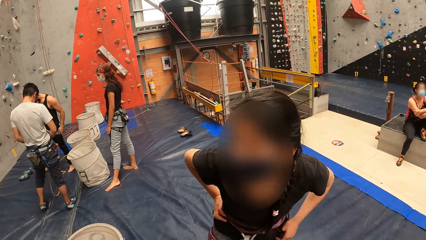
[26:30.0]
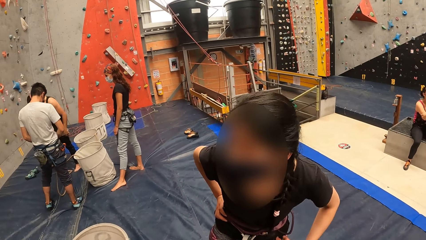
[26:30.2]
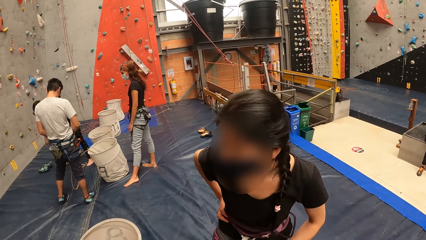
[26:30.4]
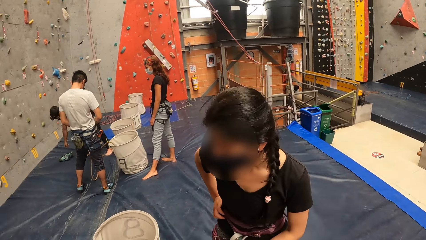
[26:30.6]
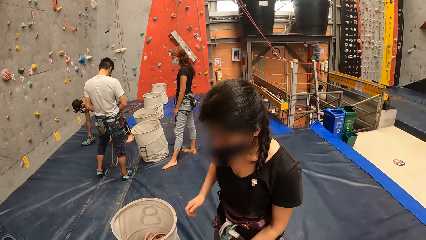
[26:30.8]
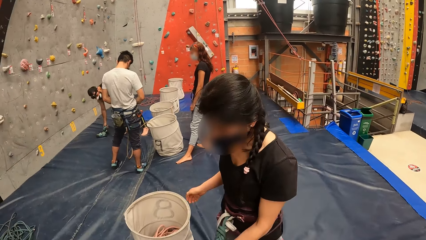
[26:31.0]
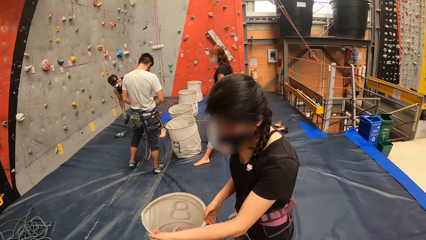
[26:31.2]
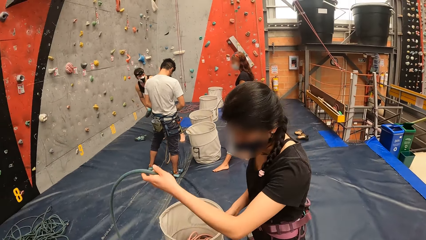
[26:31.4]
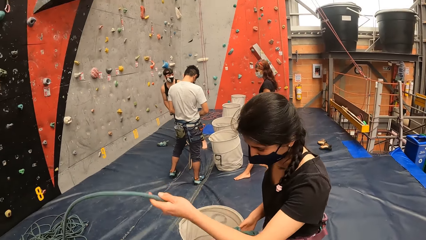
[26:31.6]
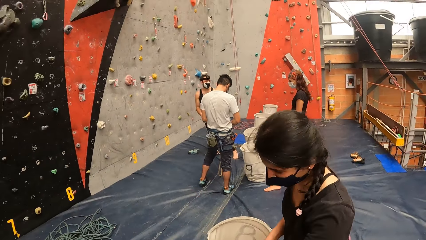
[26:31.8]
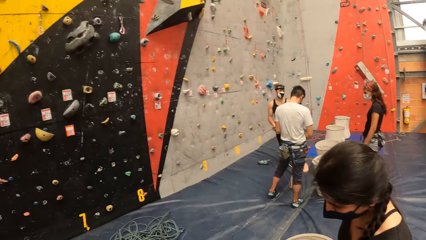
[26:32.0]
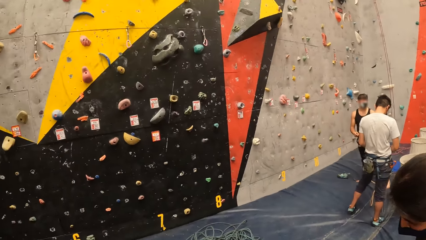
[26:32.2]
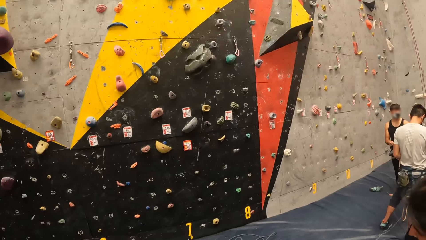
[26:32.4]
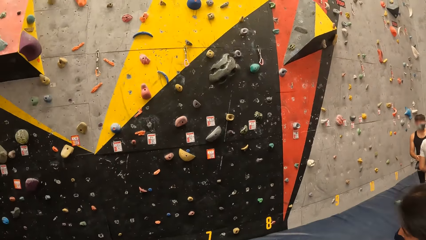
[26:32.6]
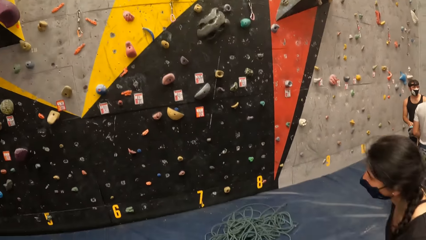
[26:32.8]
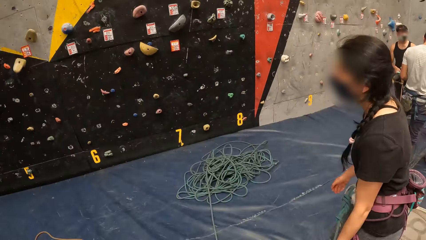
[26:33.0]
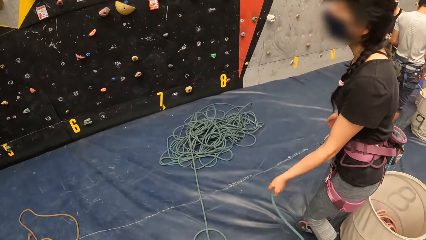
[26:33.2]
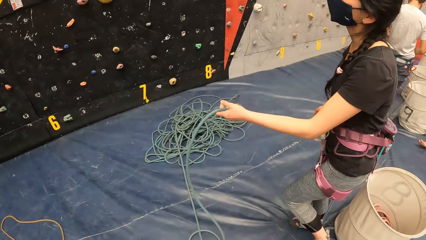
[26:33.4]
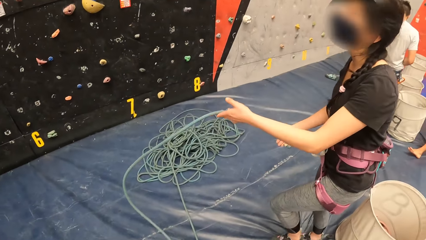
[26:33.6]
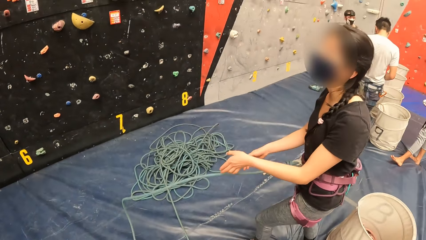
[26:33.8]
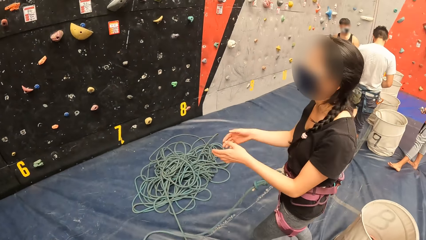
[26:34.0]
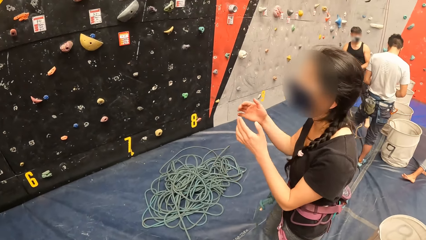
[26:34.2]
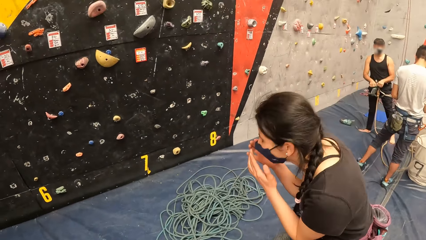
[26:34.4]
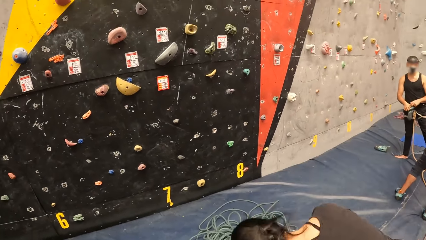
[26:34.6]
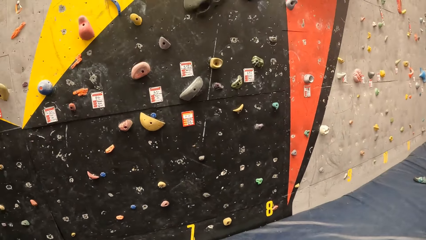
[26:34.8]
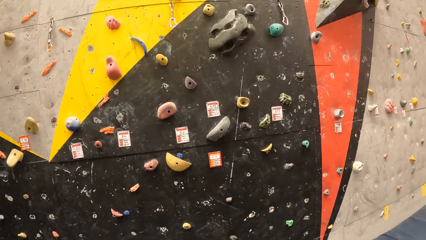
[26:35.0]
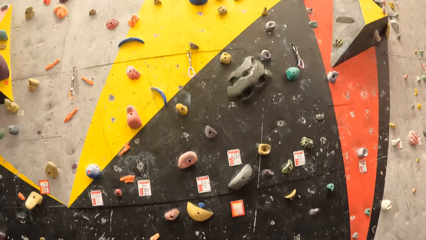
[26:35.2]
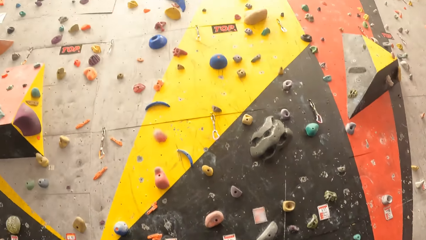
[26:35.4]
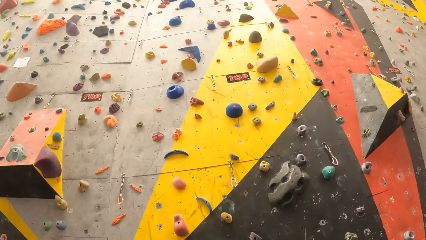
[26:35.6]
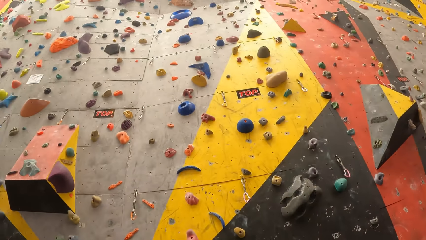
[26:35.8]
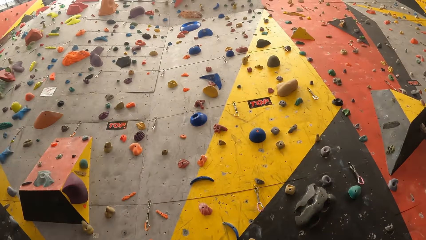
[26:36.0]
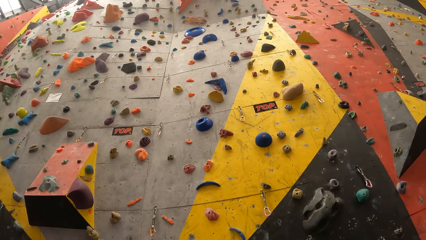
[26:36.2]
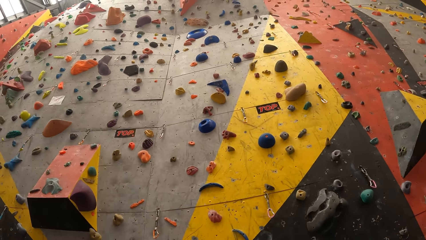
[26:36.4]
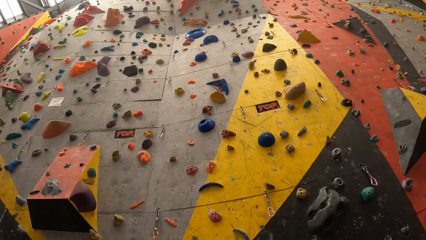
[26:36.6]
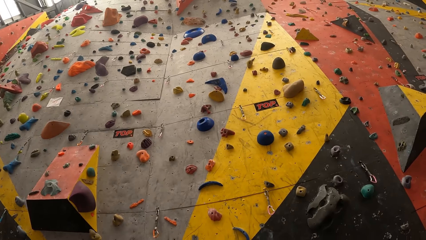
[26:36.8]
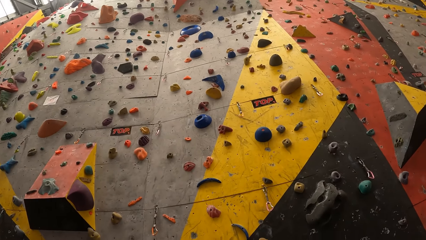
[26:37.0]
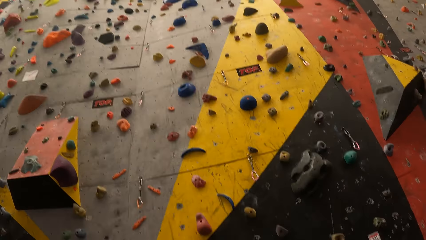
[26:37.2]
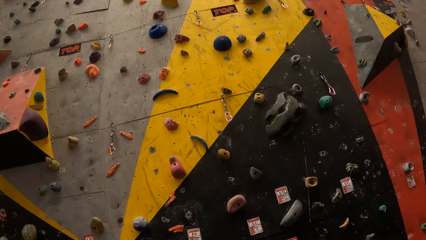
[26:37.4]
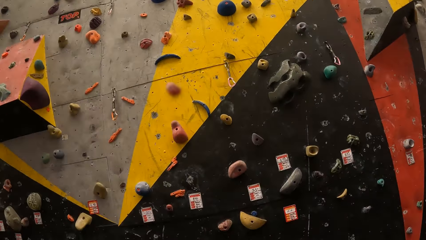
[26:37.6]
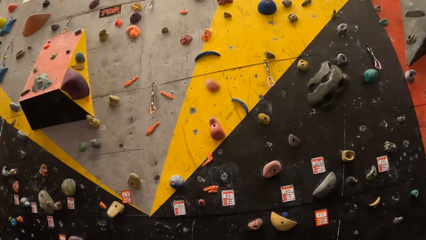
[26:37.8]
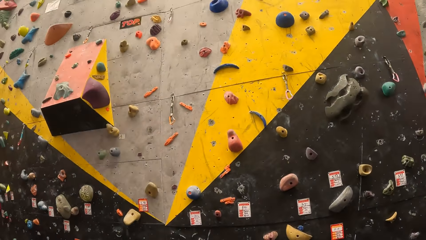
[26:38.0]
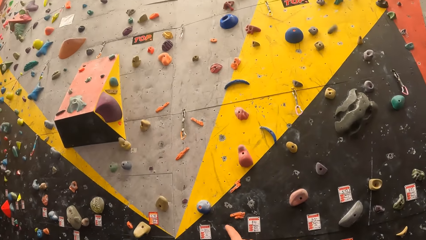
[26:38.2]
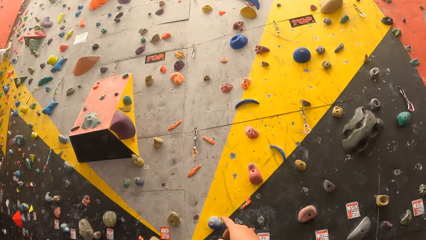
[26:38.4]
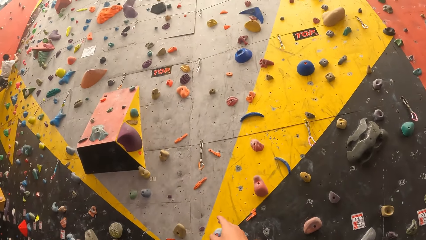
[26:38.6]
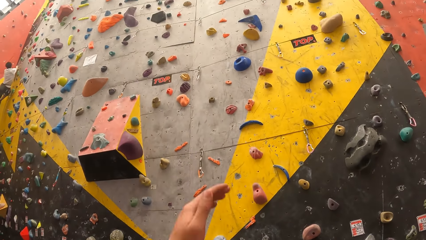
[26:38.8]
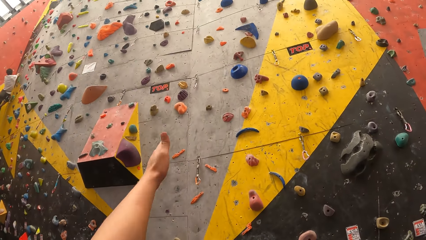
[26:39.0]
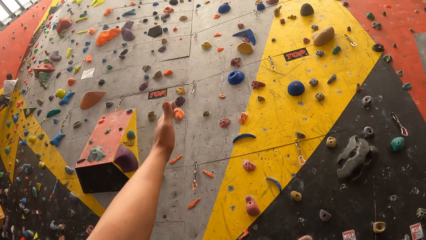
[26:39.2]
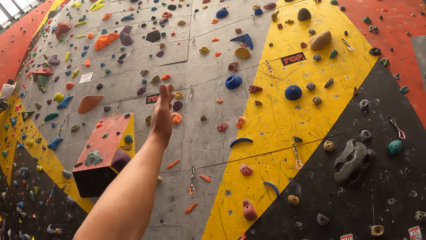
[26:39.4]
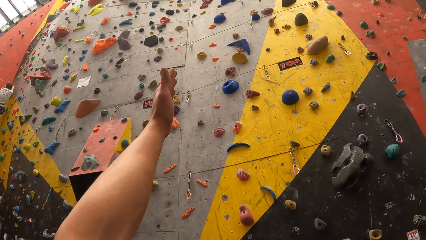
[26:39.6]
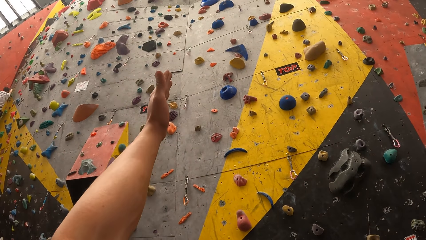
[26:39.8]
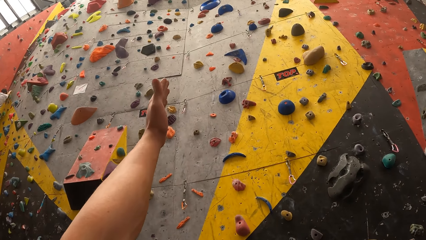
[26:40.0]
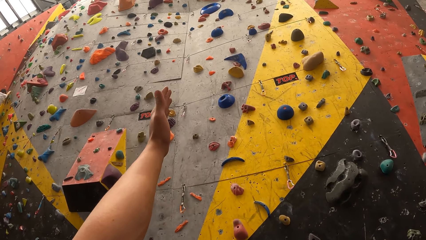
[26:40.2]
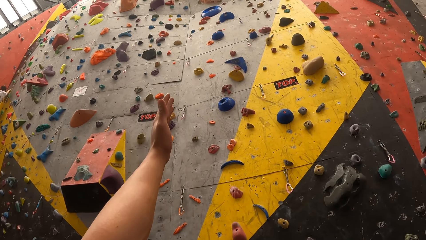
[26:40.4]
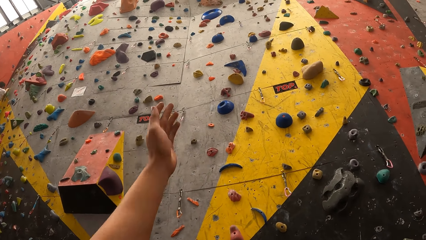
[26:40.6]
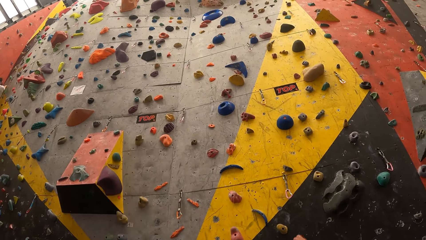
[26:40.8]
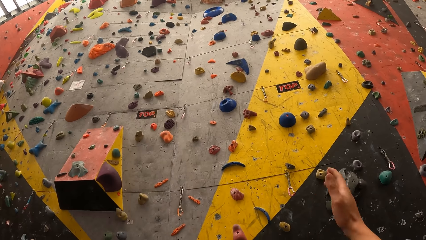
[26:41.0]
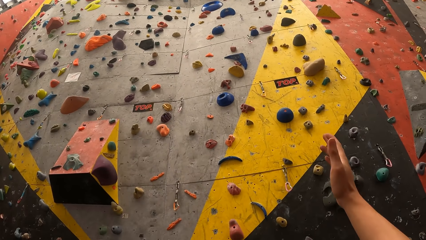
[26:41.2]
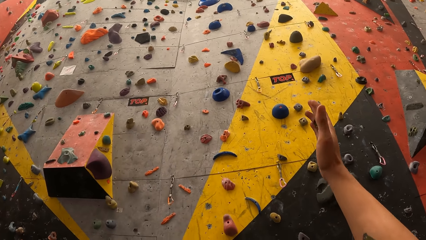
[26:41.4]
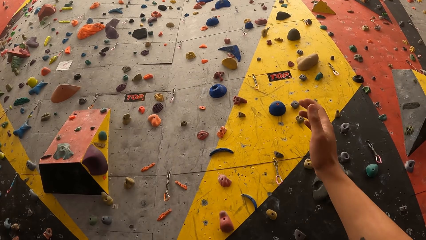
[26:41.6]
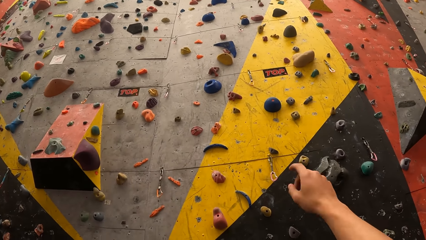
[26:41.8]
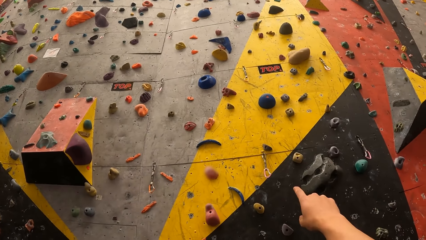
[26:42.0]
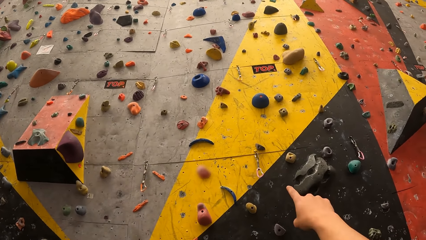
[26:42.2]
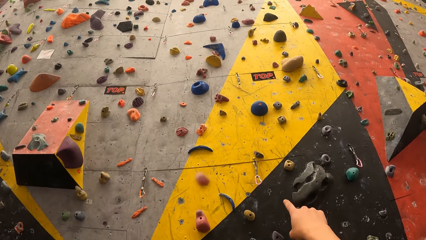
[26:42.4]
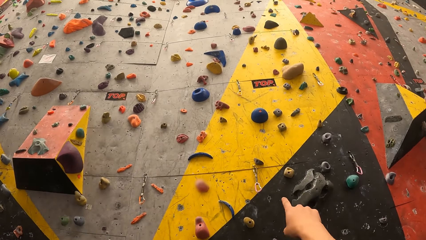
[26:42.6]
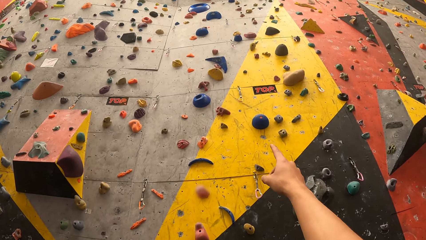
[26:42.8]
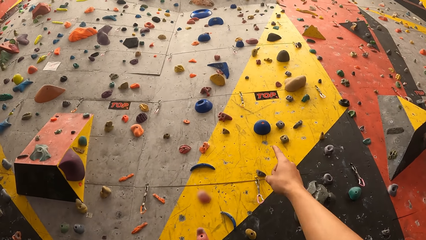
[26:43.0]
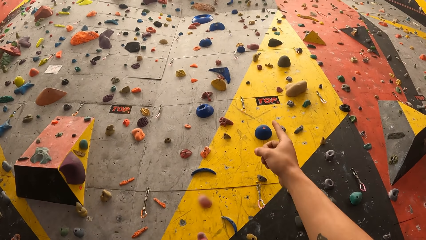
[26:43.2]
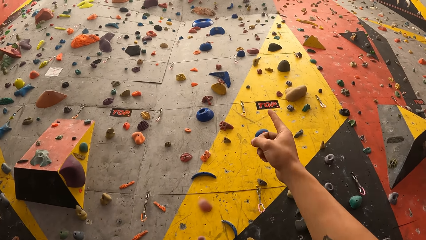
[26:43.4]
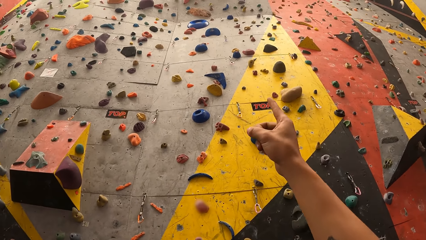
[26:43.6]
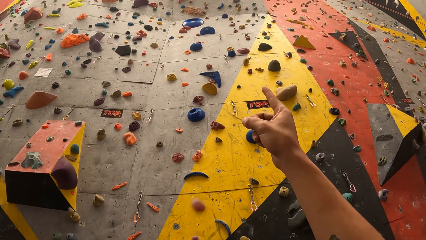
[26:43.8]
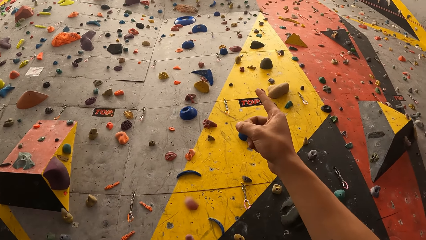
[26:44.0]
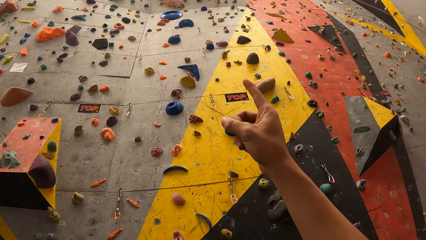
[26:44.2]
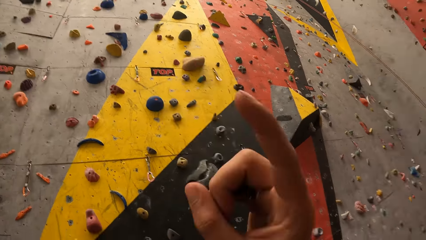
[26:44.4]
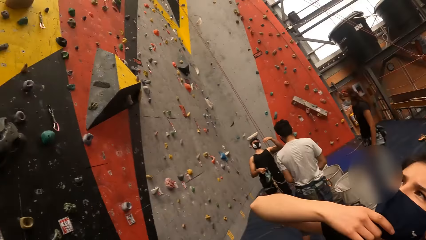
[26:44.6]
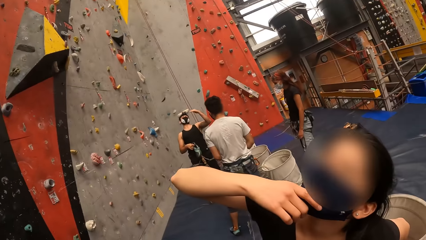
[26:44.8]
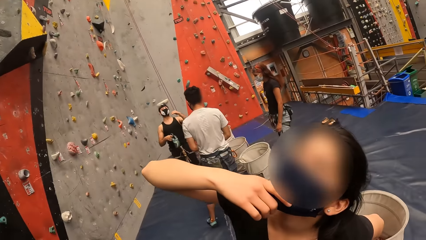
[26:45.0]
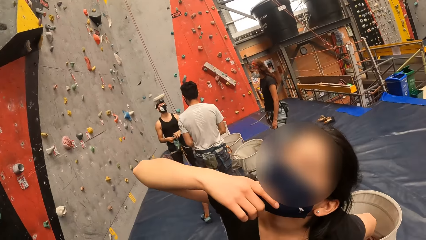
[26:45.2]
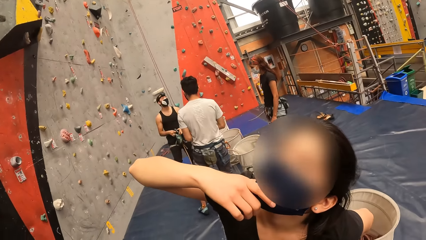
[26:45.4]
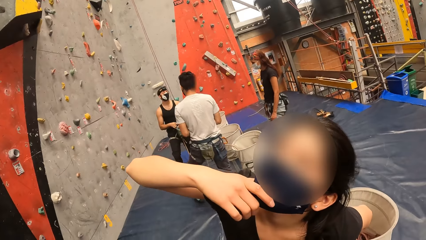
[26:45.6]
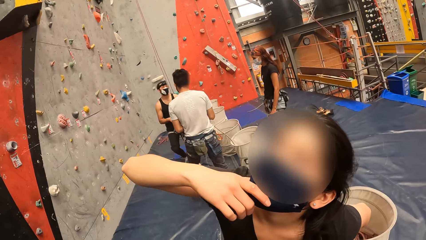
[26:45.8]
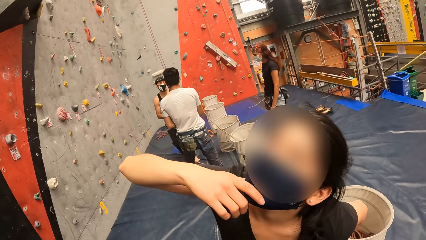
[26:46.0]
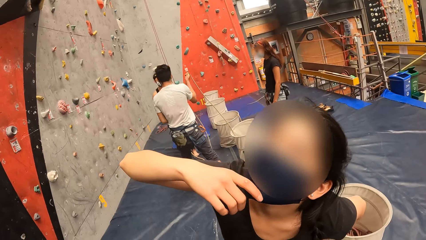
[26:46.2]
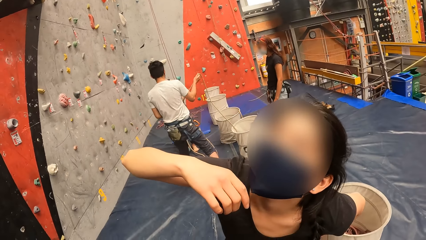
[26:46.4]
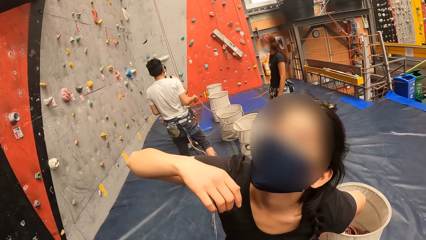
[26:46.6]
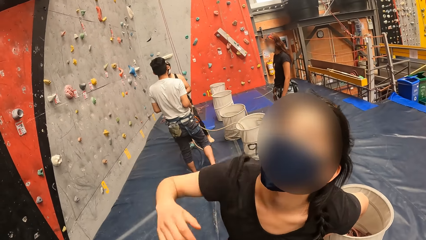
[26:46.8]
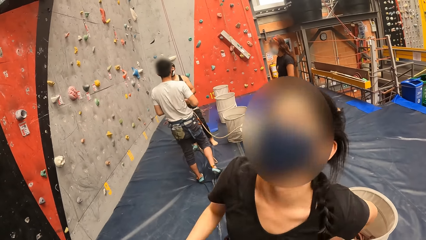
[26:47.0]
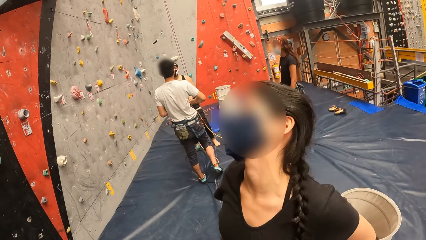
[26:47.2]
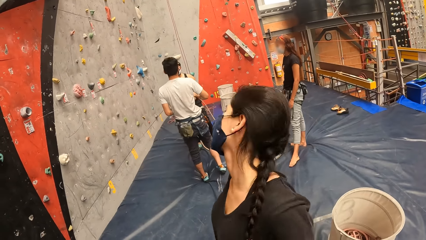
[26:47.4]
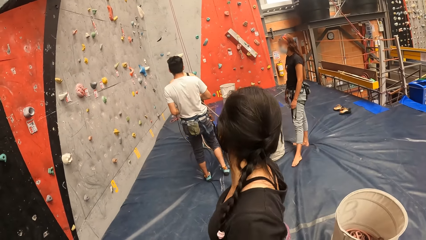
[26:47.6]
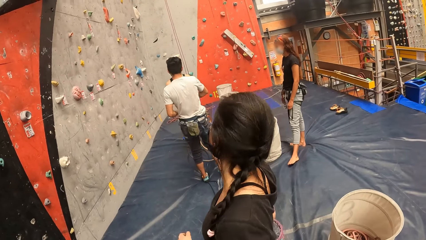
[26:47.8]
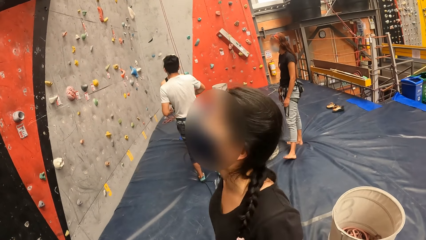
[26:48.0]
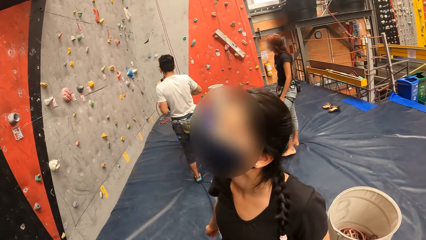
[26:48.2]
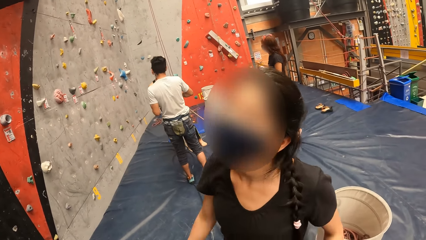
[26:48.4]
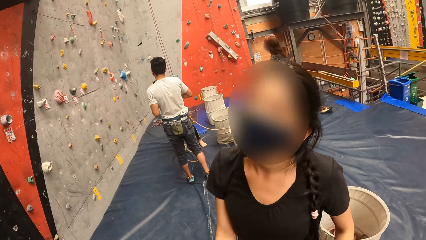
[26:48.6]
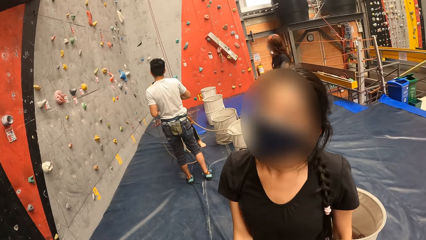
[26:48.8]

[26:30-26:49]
The camera wearer interacts with the woman. The woman moves the bouldering rope and holds the rope. The camera wearer looks at the bouldering wall. The woman walks. The camera wearer looks around the bouldering wall. They lift the left hand, move and point the hands on the bouldering wall. They lift the right hand. They look at the woman. The woman moves a hand and interacts with the camera wearer.
